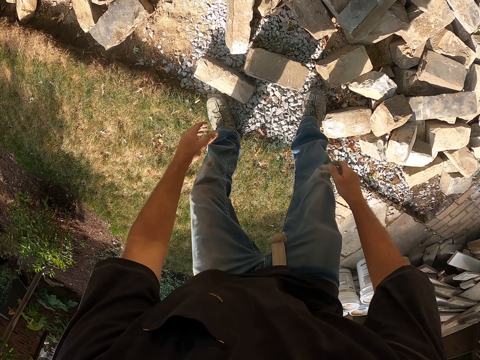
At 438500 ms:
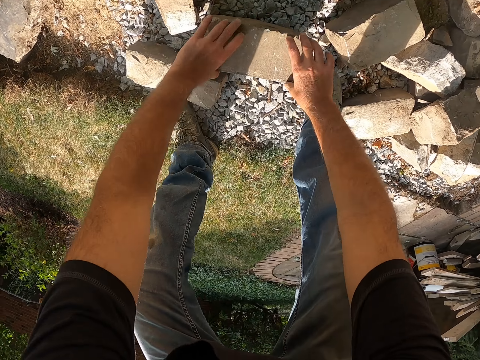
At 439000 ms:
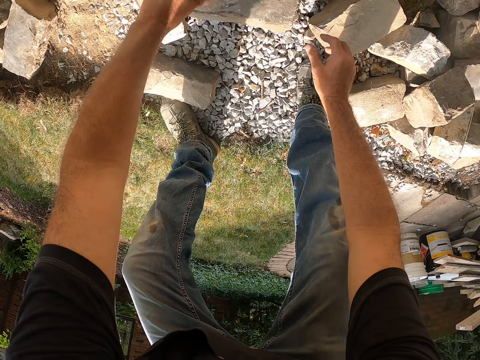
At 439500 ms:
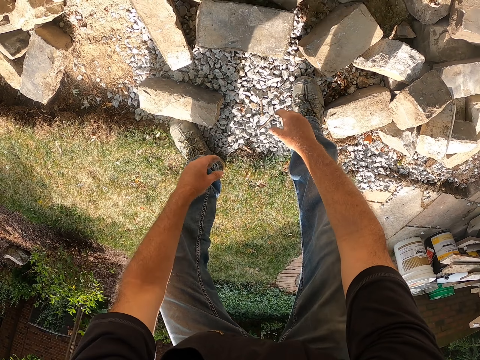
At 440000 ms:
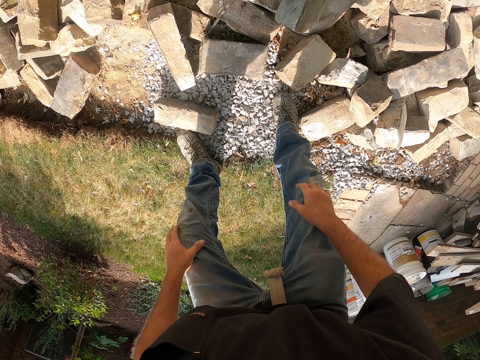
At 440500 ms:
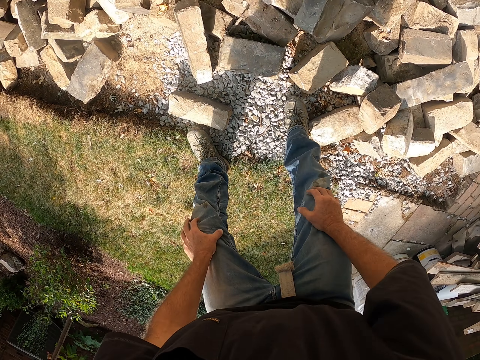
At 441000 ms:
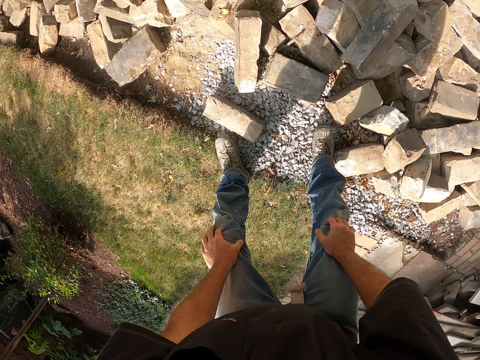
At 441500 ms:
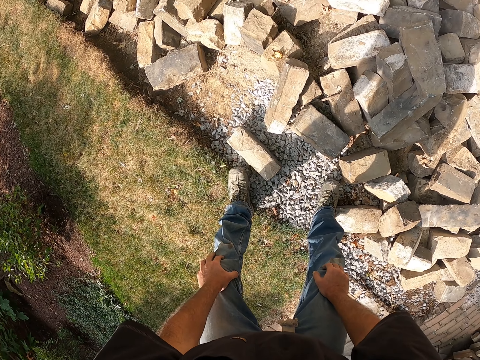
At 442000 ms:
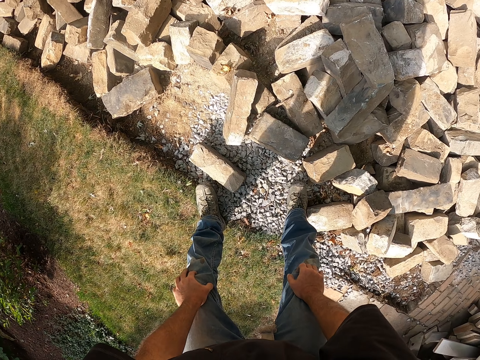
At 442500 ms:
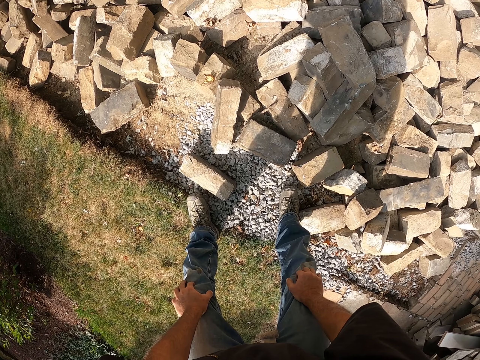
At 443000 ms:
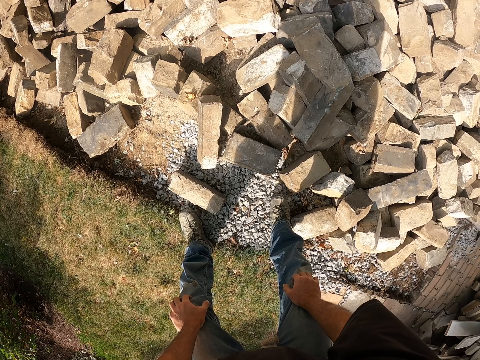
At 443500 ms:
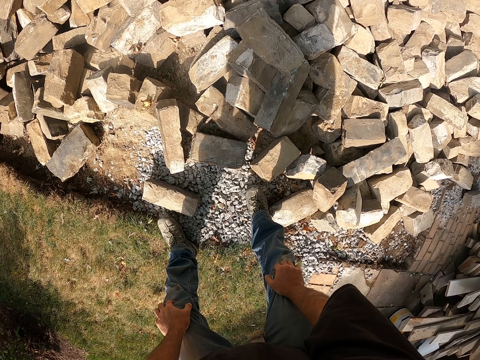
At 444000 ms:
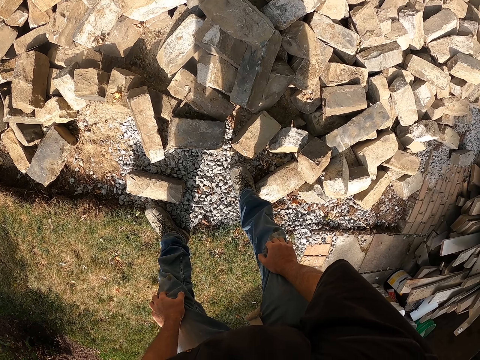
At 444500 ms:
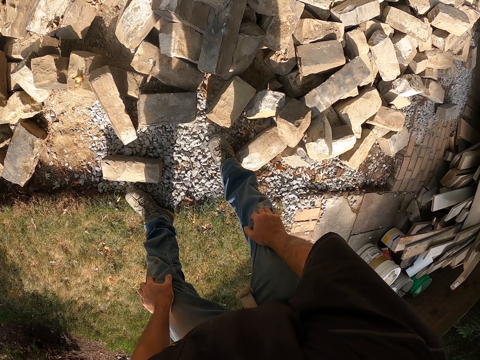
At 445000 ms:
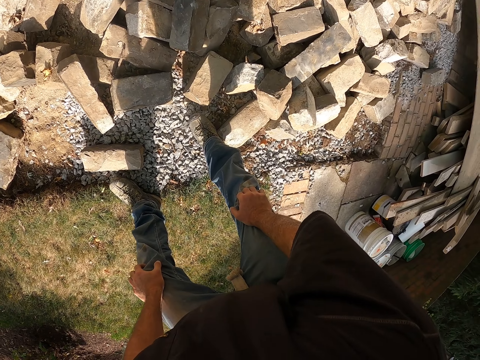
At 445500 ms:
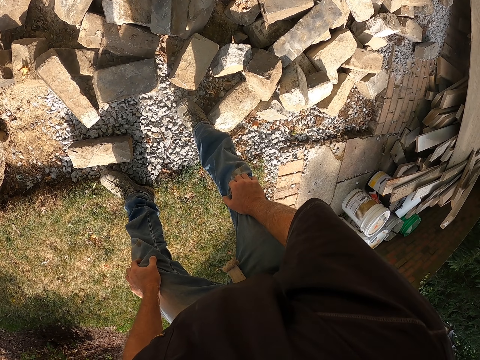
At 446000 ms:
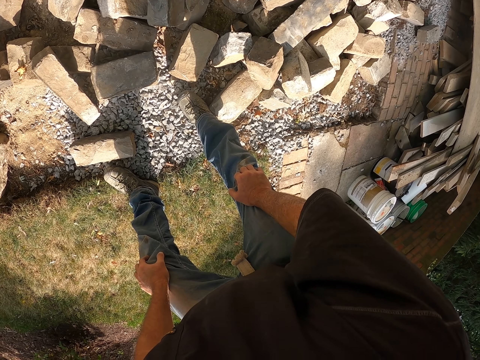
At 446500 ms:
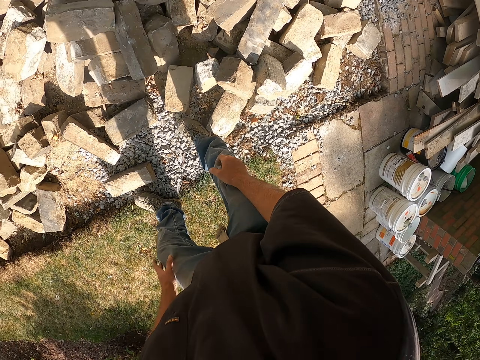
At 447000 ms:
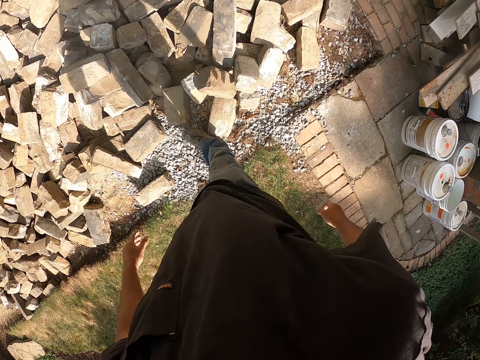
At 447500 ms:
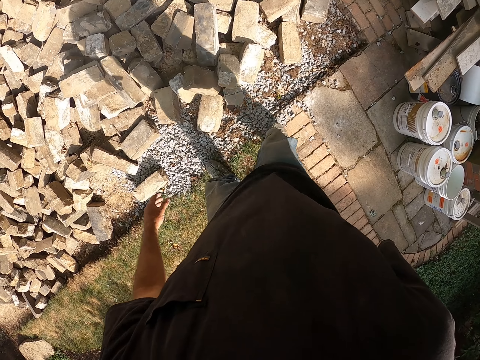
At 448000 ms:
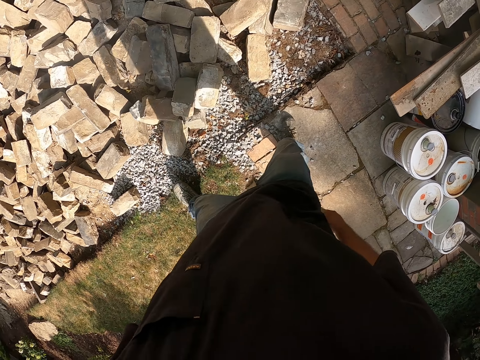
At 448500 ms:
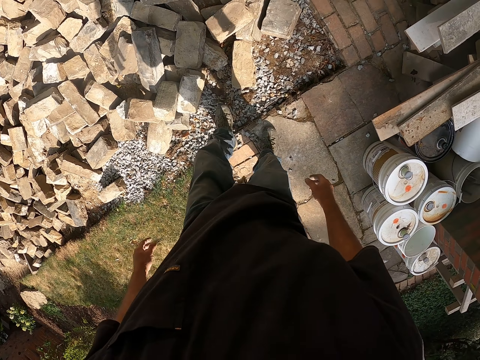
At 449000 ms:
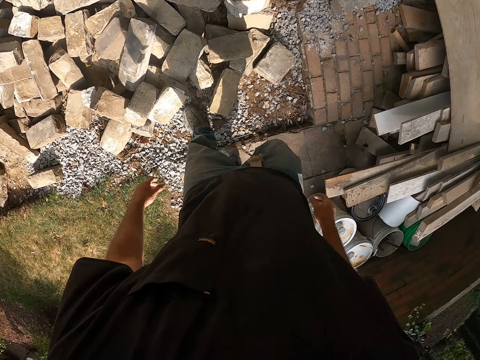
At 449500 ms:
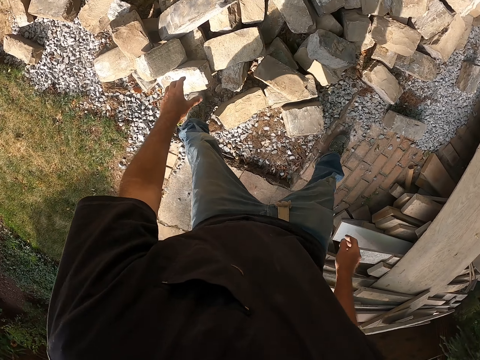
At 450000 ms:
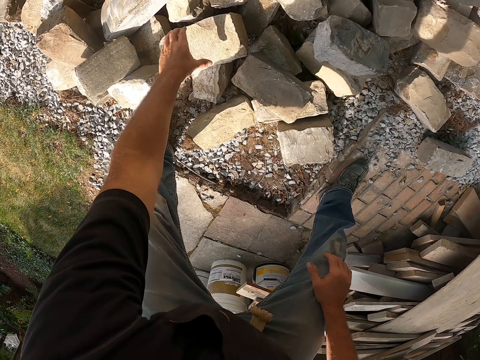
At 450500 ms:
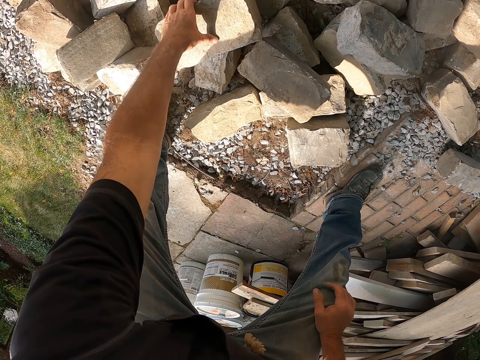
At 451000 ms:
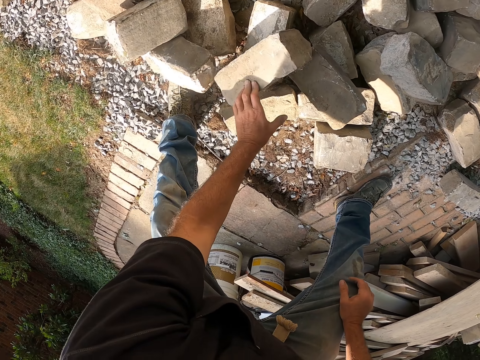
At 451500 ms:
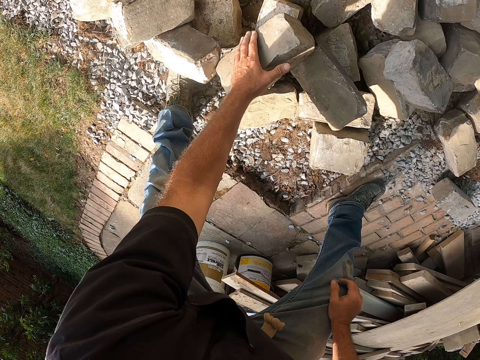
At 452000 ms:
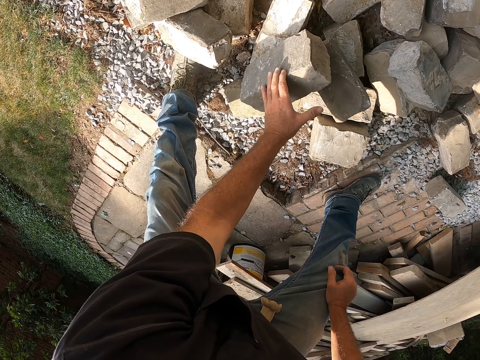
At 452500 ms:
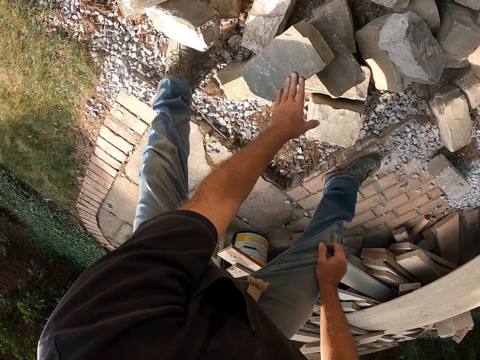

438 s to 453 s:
The camera wearer flips a stone on the ground with his hands. He adjusts a block on the ground. He looks around a construction site. He walks around the construction site. He flips the stone on some stones with his left hand. He adjusts the block on the ground.

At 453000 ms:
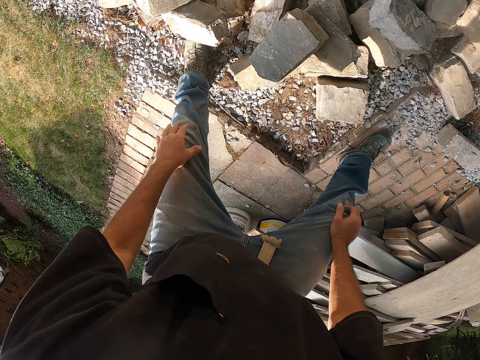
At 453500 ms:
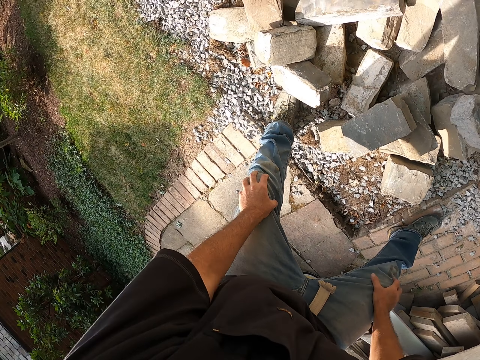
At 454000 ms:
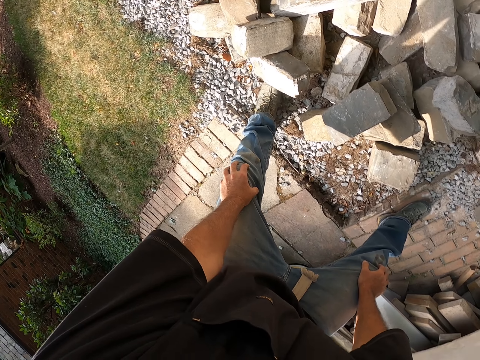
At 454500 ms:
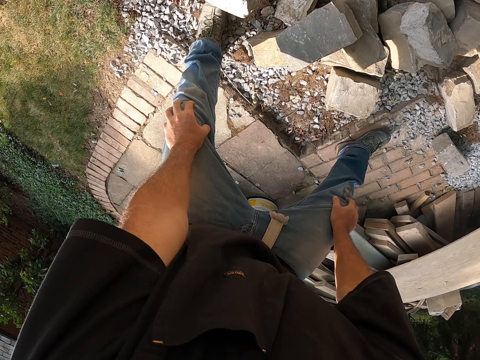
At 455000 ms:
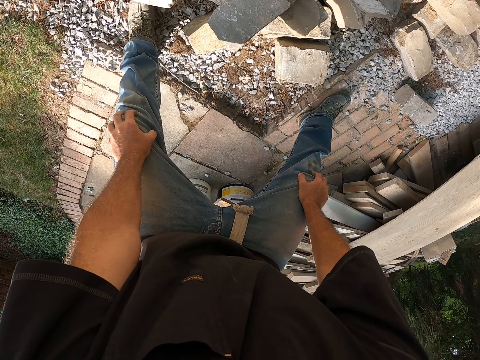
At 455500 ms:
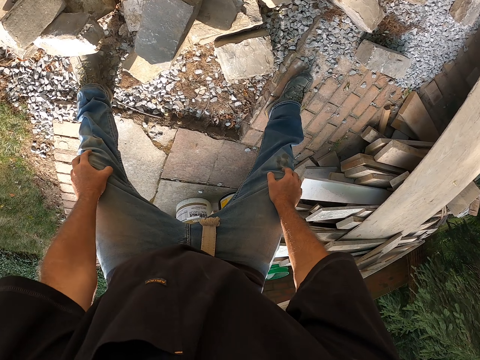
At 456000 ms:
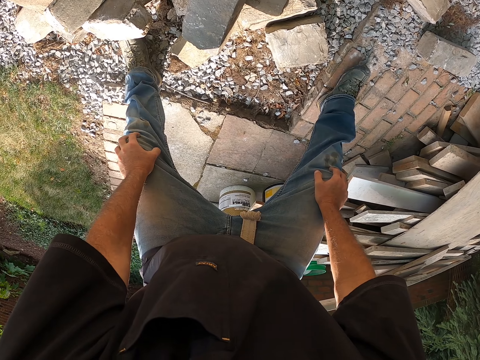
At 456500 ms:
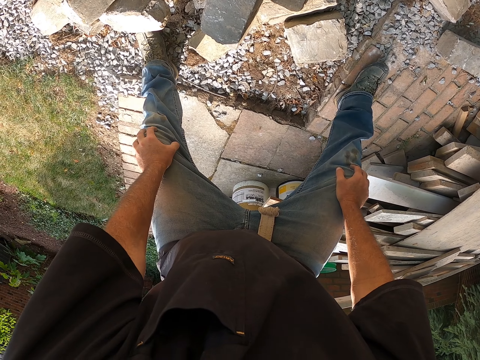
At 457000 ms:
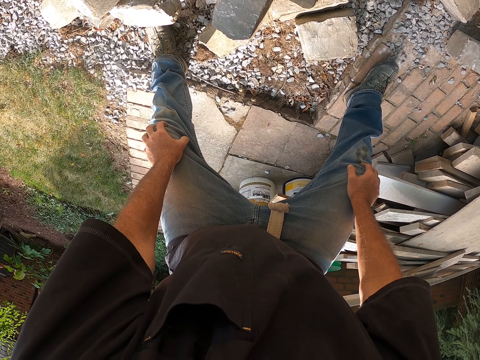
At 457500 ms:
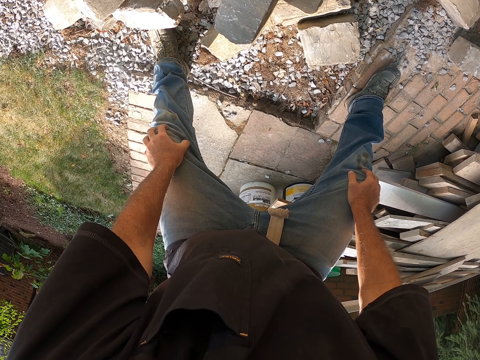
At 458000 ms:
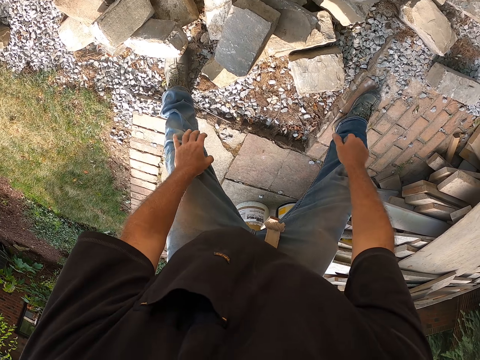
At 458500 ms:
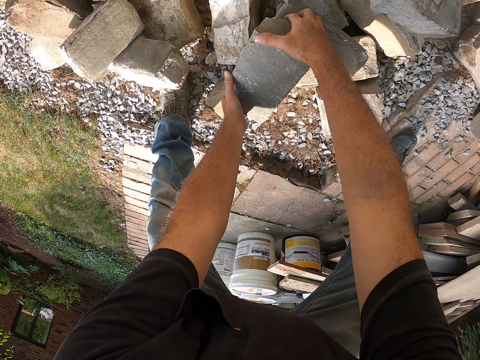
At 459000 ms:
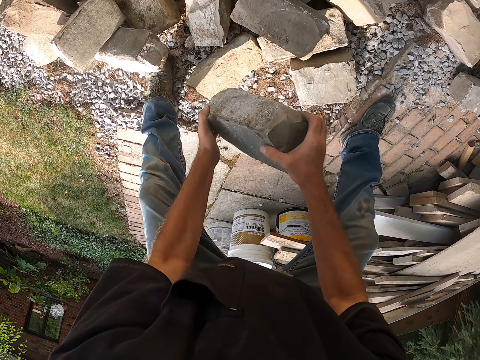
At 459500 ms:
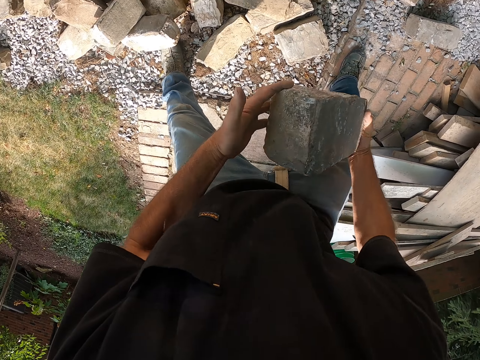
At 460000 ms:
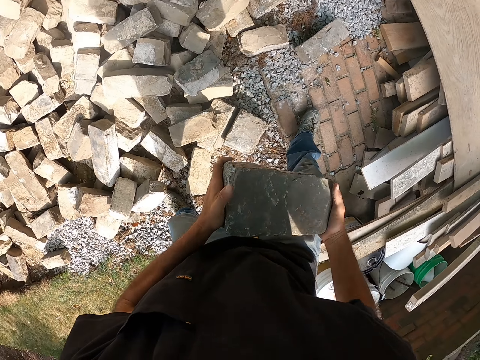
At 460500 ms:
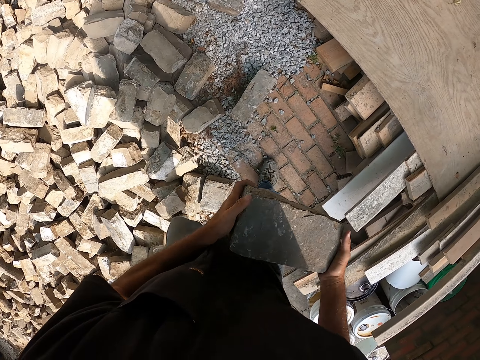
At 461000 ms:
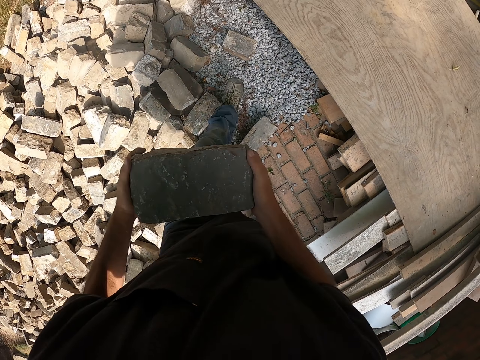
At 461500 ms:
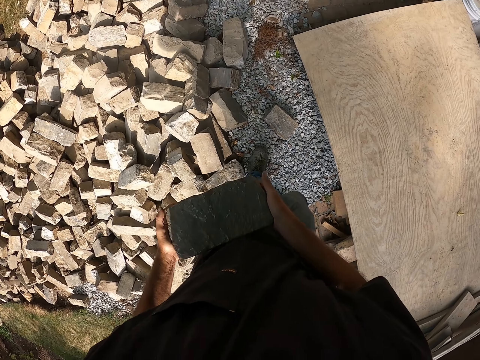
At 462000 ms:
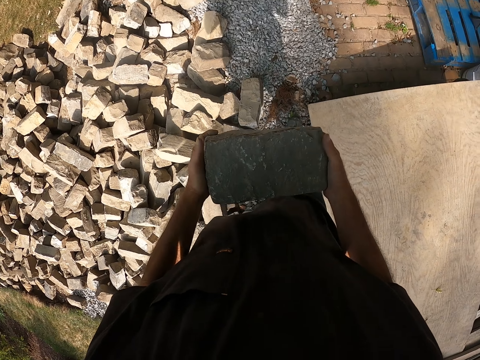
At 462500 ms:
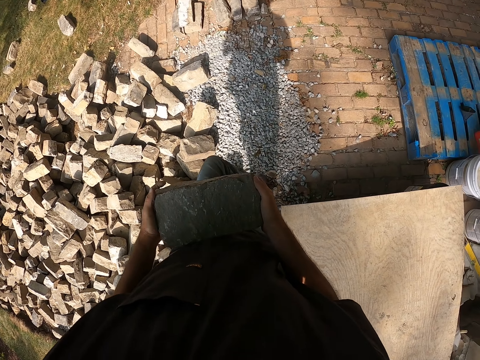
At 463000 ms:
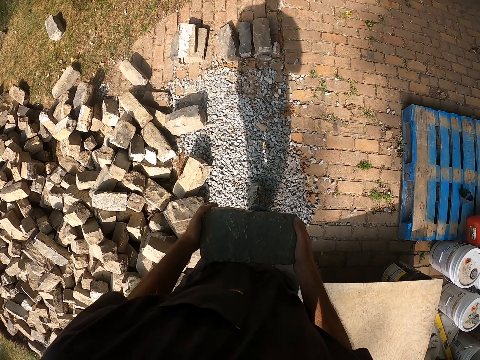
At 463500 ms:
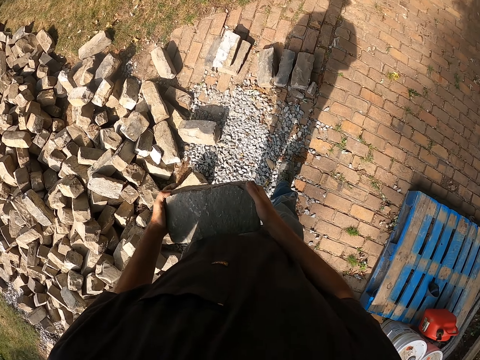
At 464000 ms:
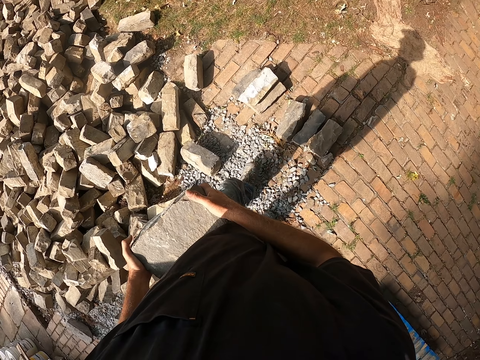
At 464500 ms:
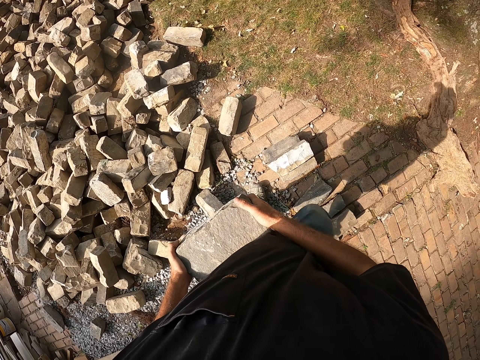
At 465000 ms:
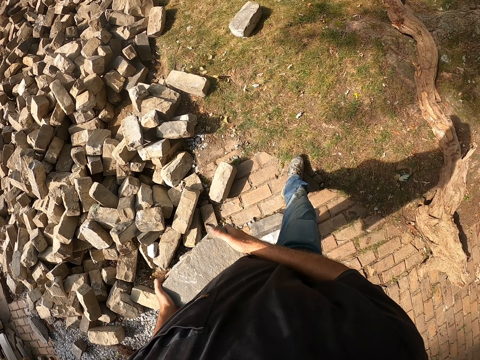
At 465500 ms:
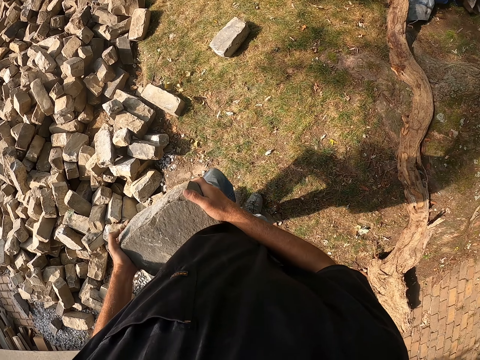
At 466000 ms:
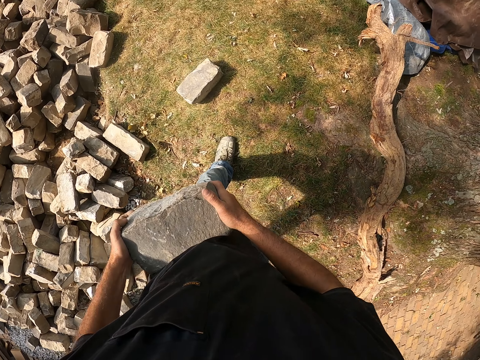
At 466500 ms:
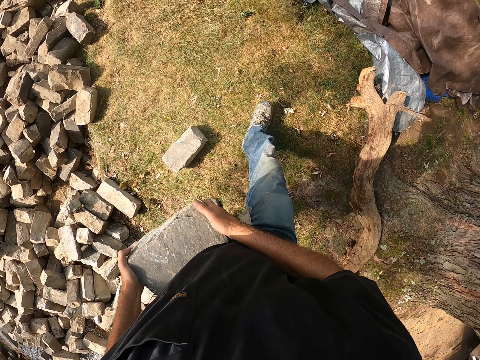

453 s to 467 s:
The camera wearer looks around a construction site. He picks up the stone from the stones with his hands. He walks around the construction site. He walks from the lawn to the tarred road with the stone in his hands.
